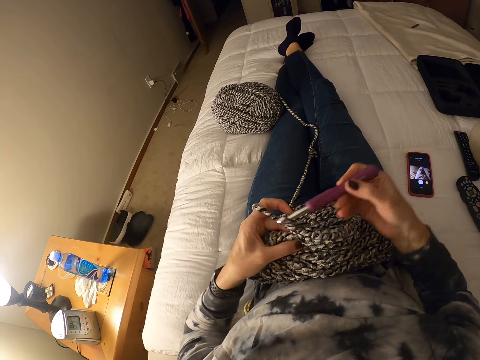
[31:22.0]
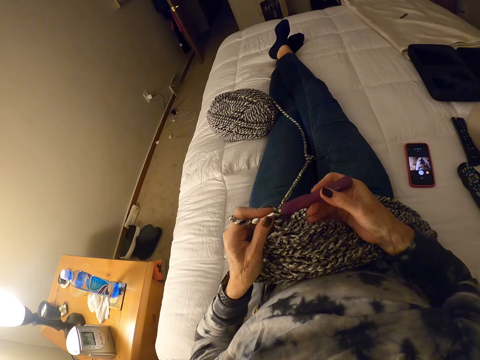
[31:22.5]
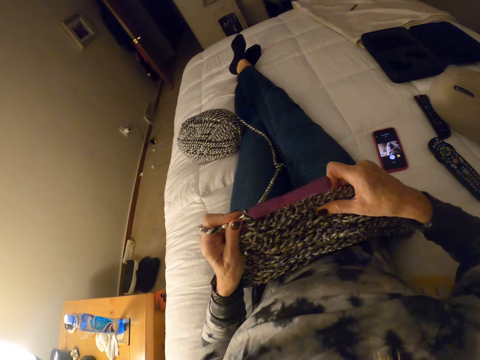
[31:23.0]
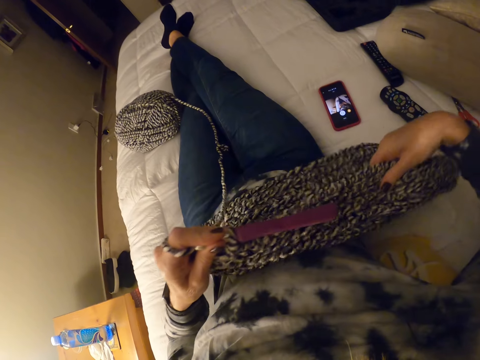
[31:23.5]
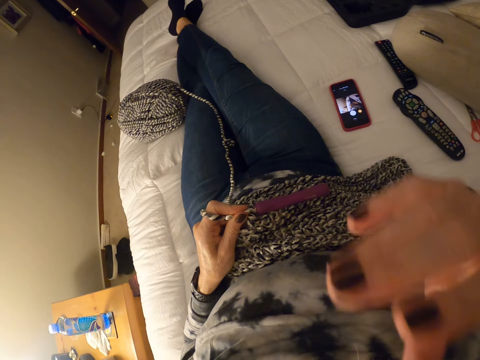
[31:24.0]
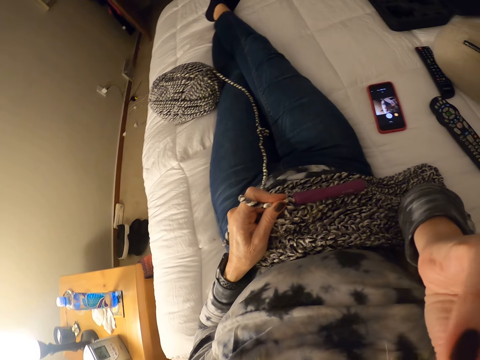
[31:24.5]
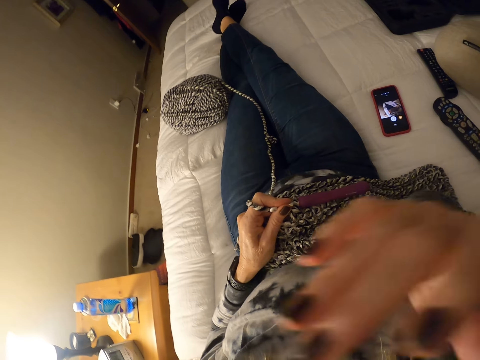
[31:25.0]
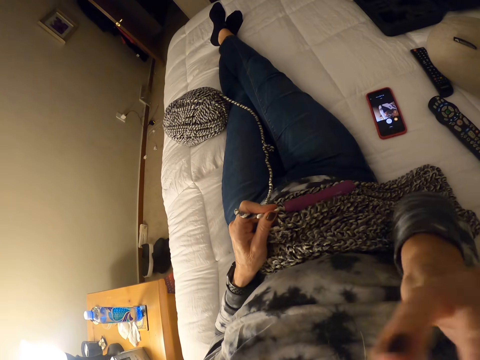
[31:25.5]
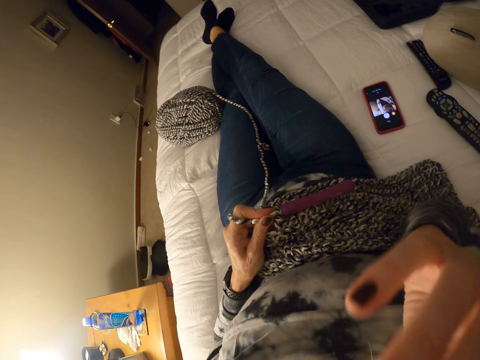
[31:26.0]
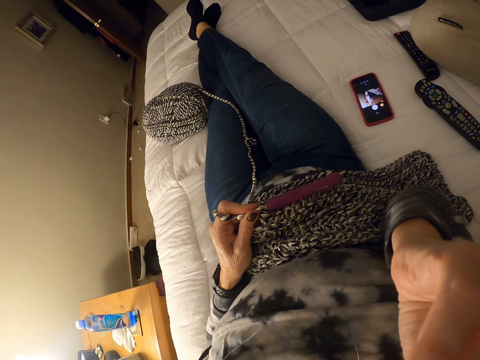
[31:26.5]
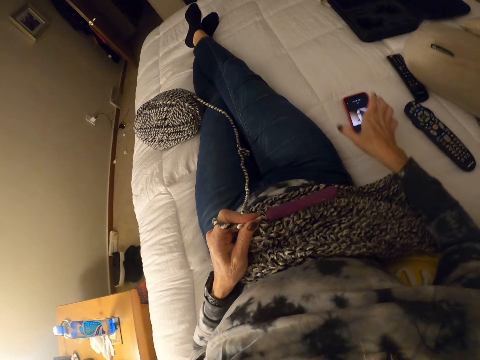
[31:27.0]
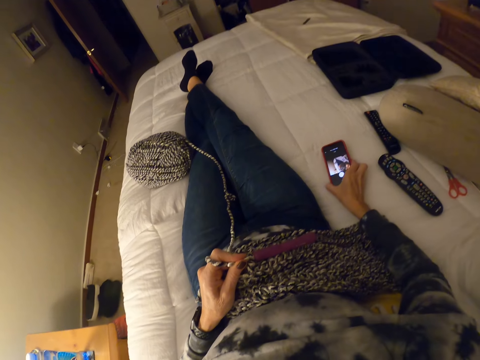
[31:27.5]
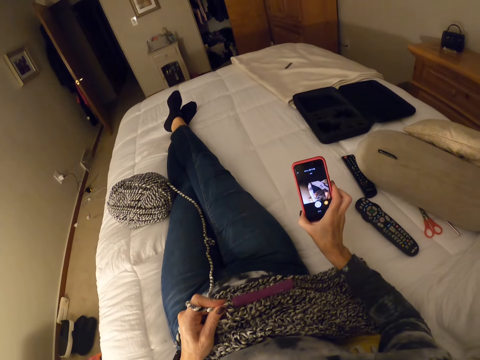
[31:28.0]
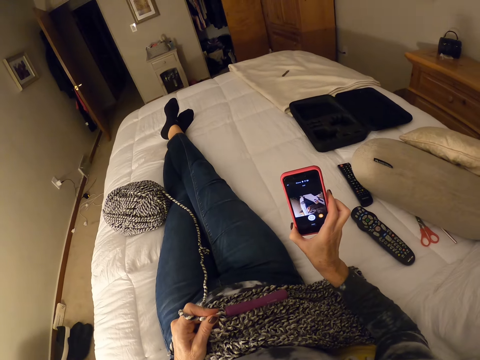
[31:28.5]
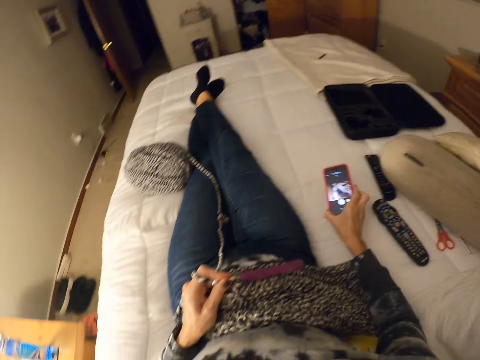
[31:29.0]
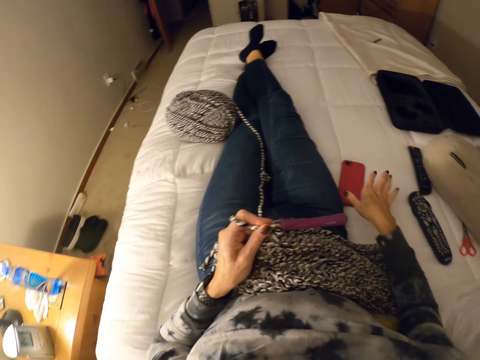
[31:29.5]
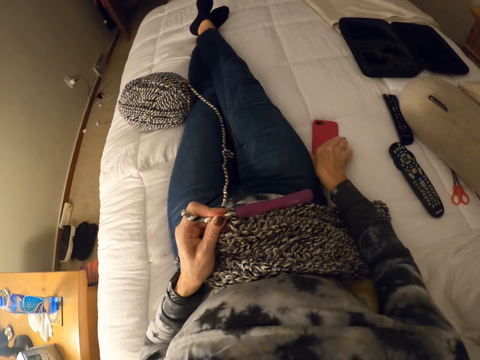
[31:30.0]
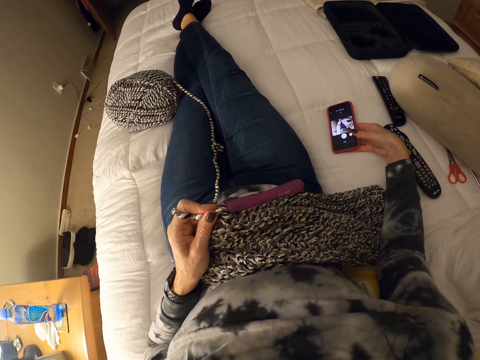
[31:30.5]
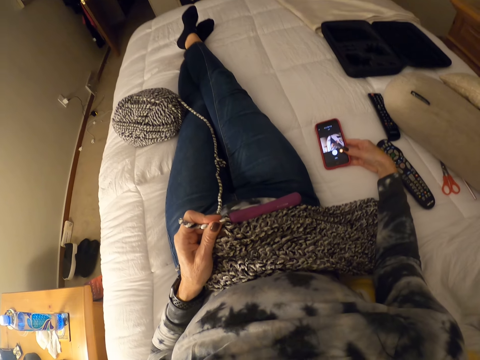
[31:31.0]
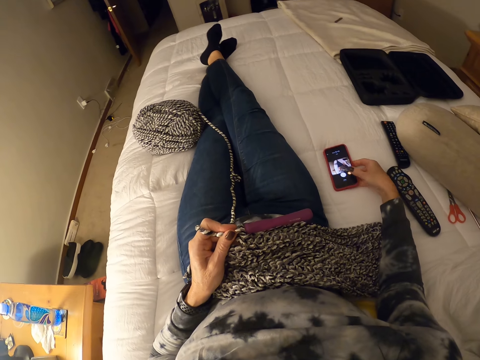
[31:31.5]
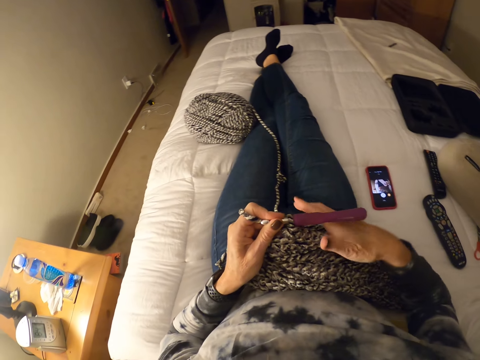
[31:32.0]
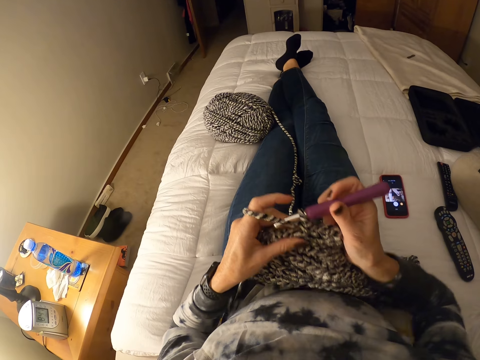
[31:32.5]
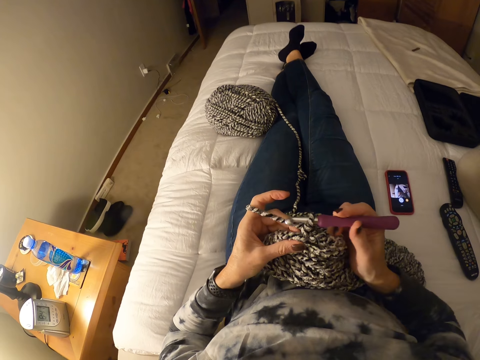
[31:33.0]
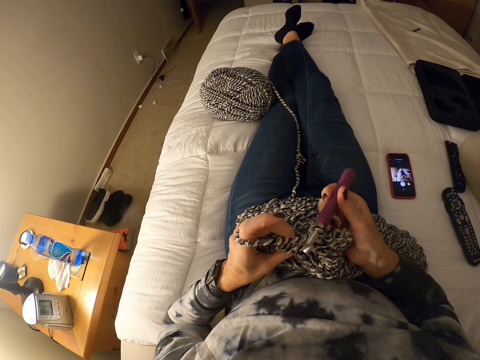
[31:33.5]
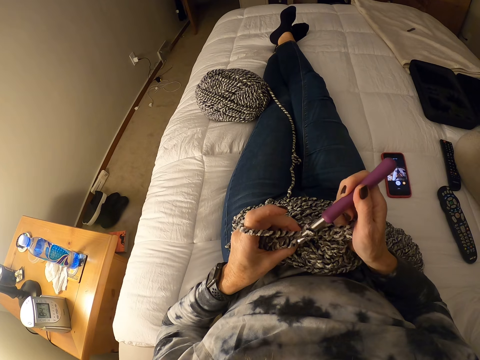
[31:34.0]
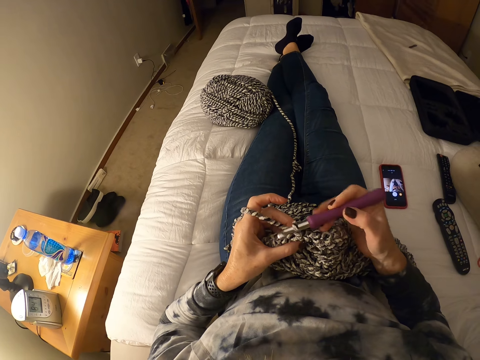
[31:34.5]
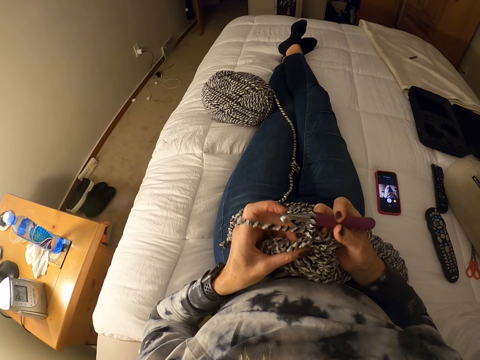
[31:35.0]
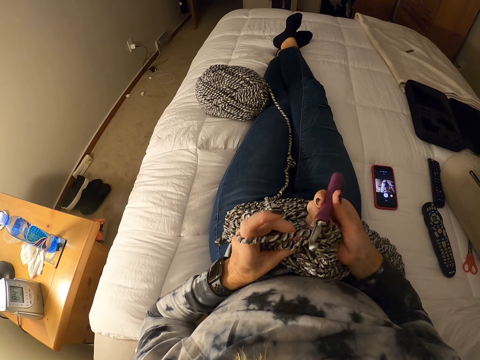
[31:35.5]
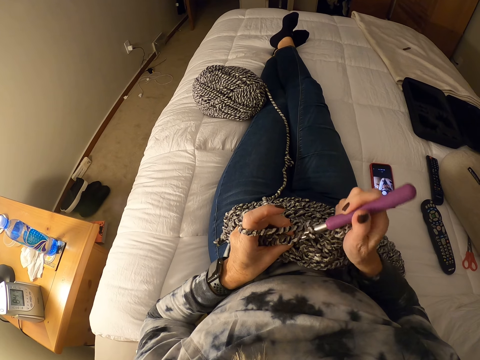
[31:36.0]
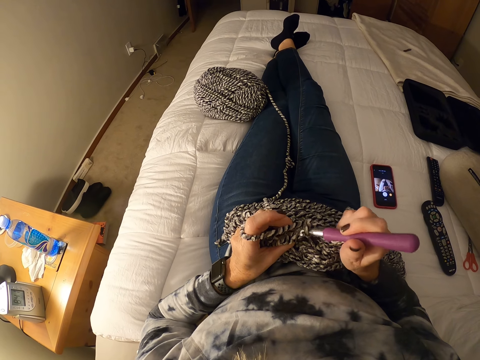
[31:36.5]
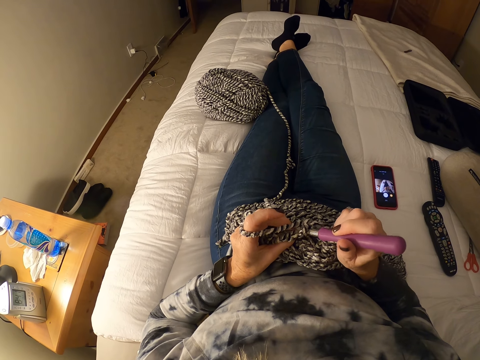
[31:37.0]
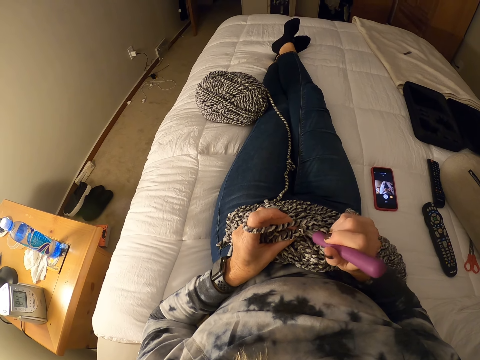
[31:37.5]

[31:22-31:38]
The camera wearer tugs at the yarn with her hand. She straightens out the fabric. She raises up her hand, moves her hand, and lowers her hand down. She picks up her phone on the bed. She looks at the phone. She returns the phone on the bed. She flips the phone. She picks up the phone. She turns the phone on the bed. She raises her hand. She crochets with the yarn and the crochet hook.

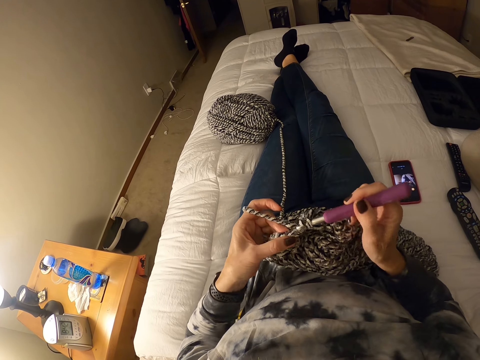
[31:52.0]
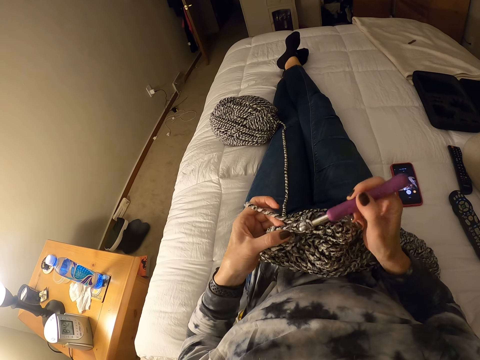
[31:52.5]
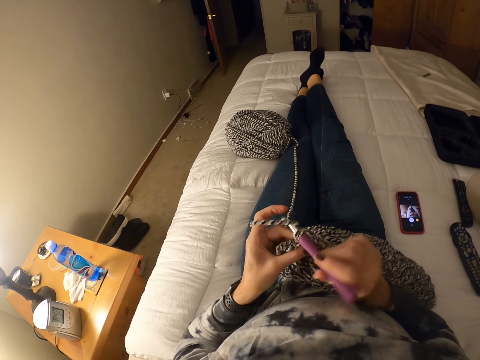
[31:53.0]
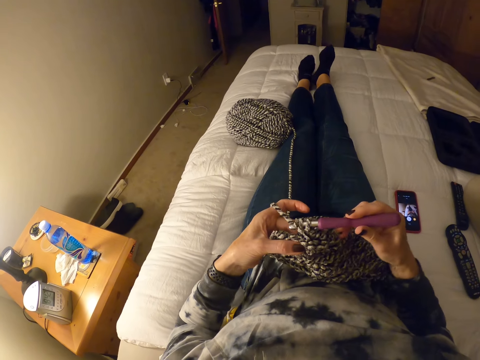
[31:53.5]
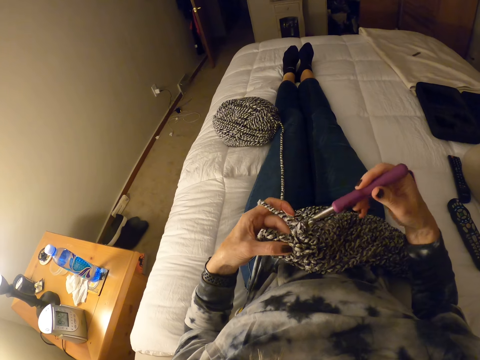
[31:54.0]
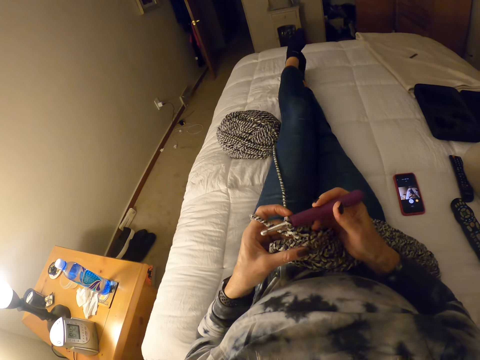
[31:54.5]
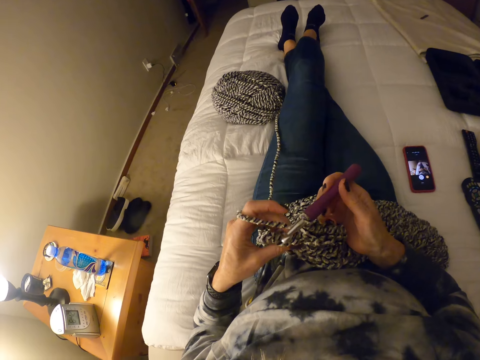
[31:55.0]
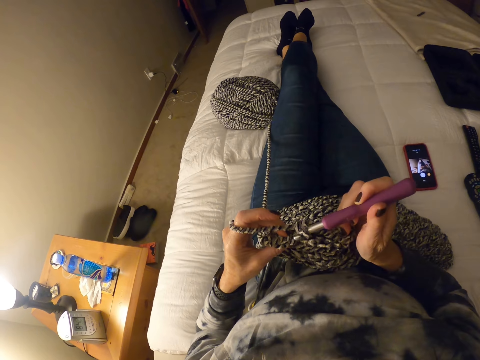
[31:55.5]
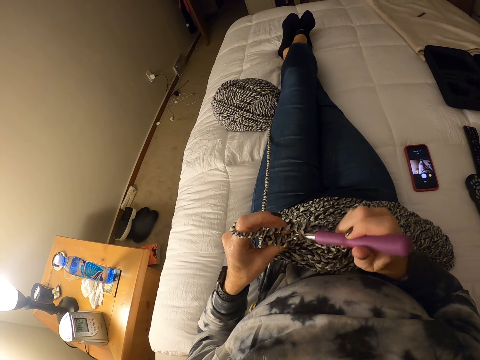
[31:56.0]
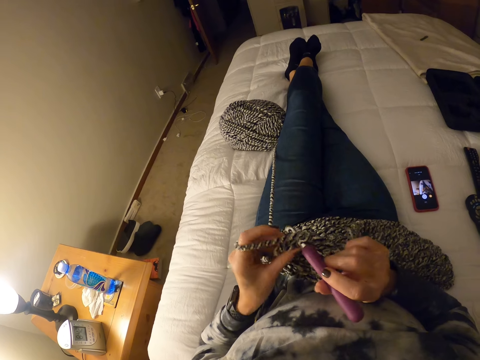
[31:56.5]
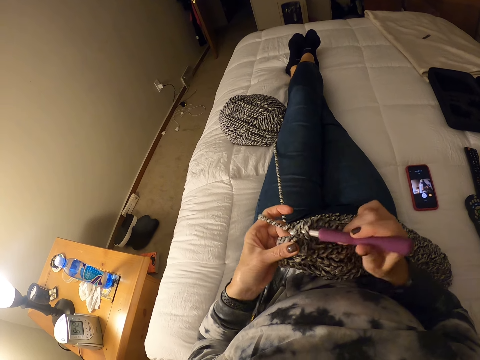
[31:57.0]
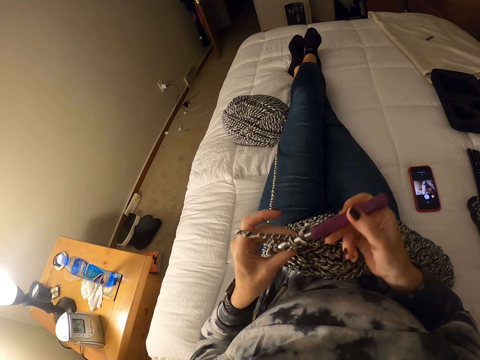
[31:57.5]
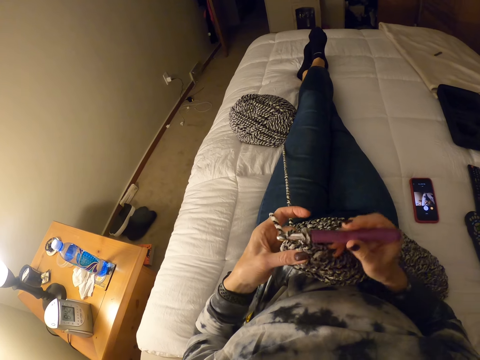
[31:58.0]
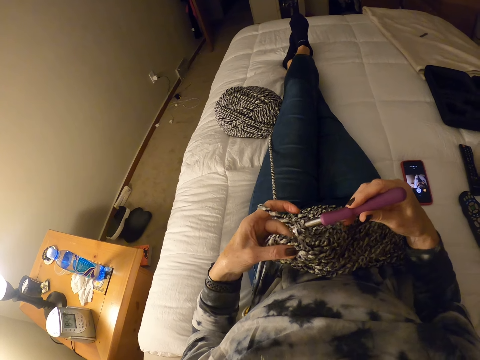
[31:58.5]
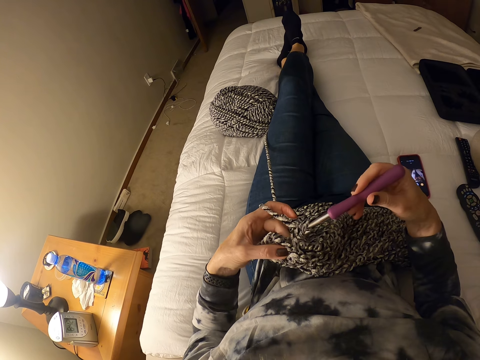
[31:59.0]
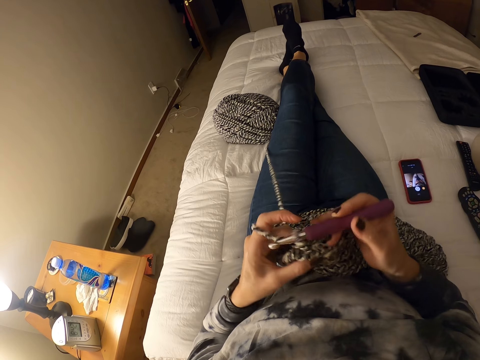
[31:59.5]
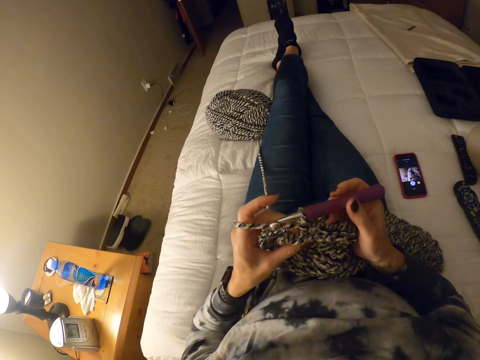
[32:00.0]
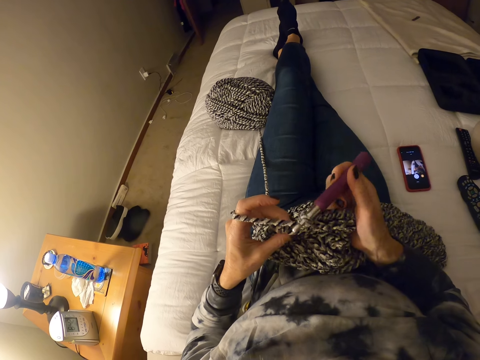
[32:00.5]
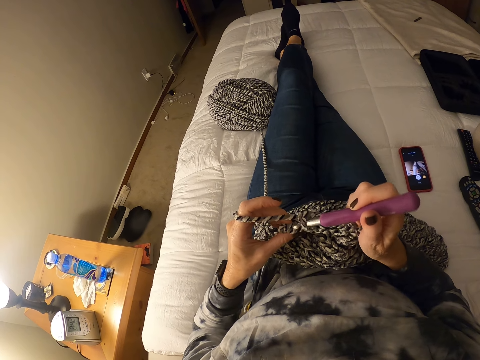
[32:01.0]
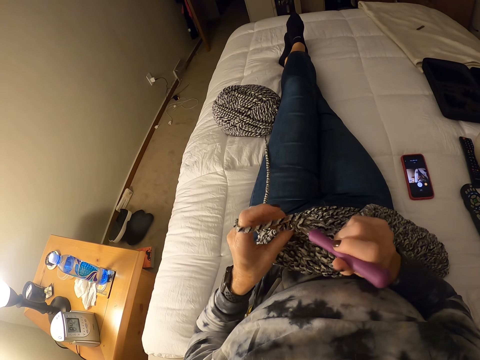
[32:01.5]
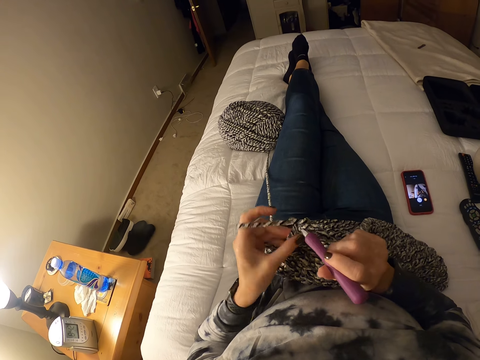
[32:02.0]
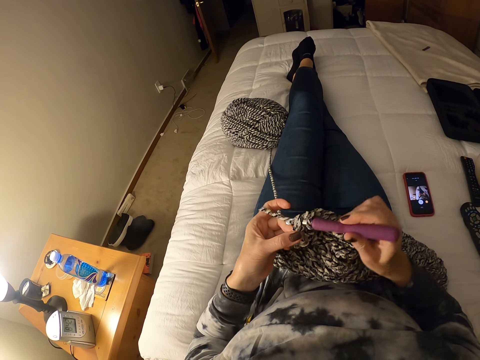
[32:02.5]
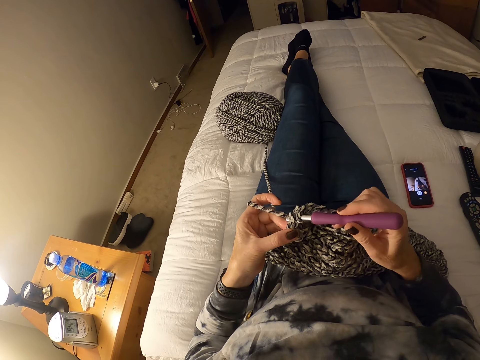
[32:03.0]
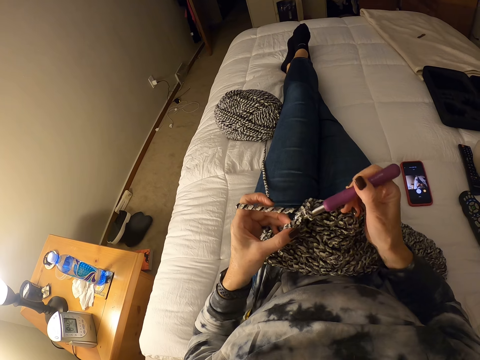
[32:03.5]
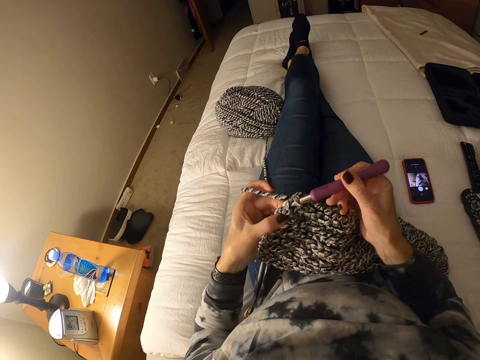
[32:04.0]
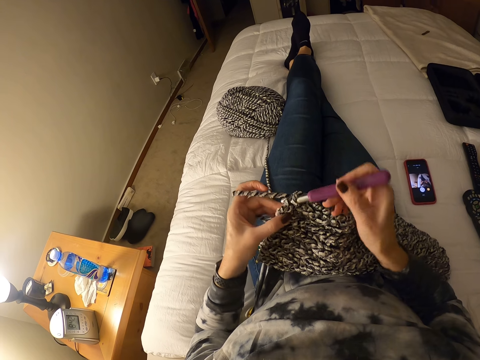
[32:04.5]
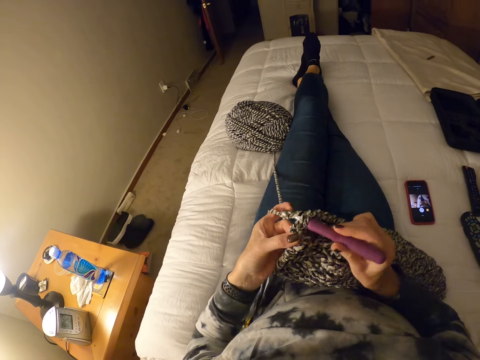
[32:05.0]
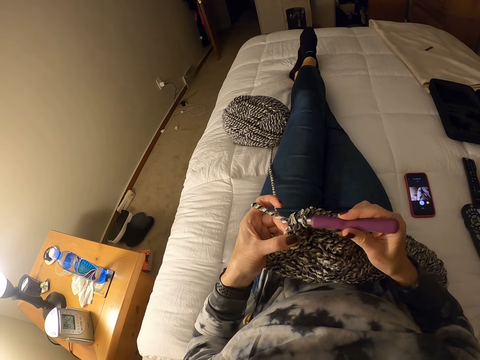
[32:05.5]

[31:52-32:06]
The camera wearer moves the legs. They knit the fabric, move the legs, and knit the fabric. They pull the thread and knit the fabric.
